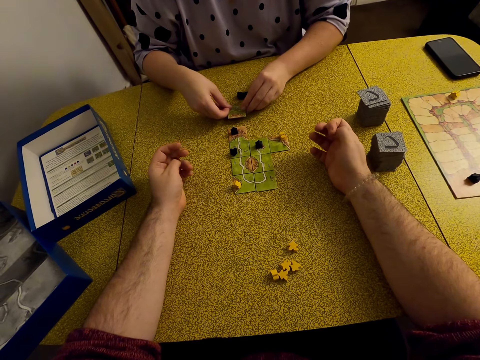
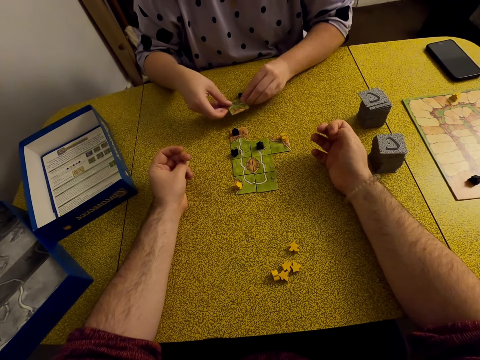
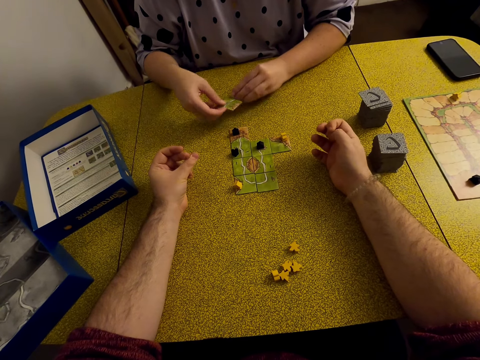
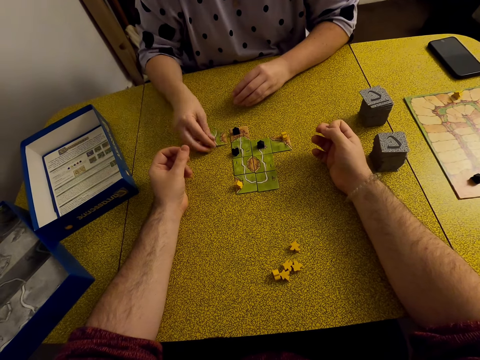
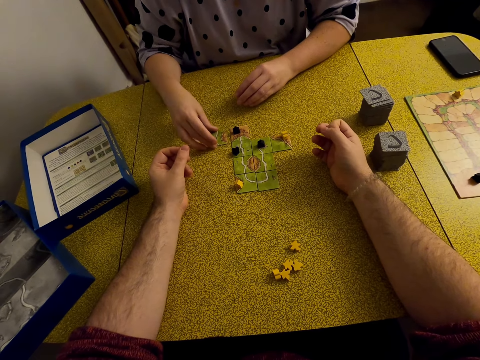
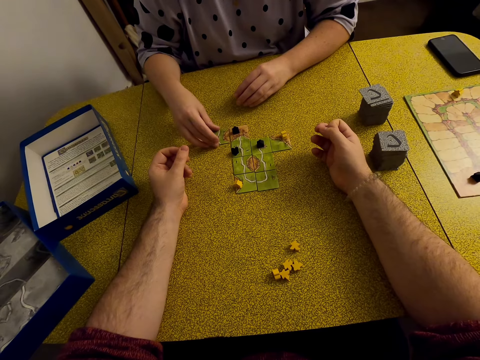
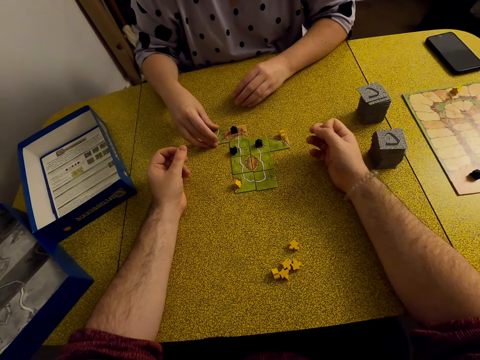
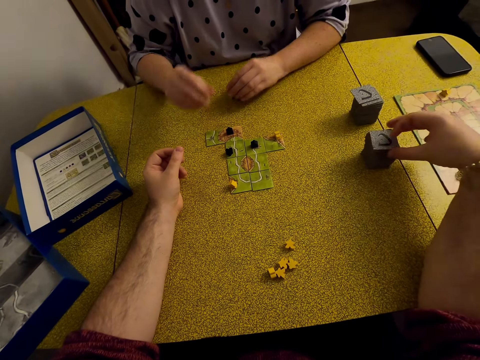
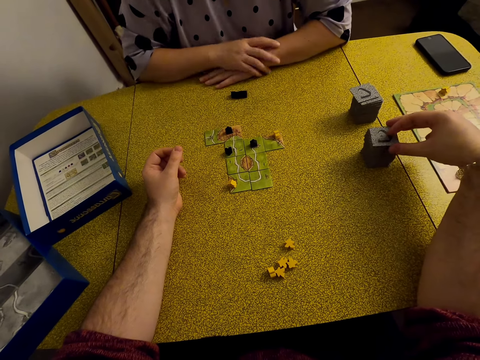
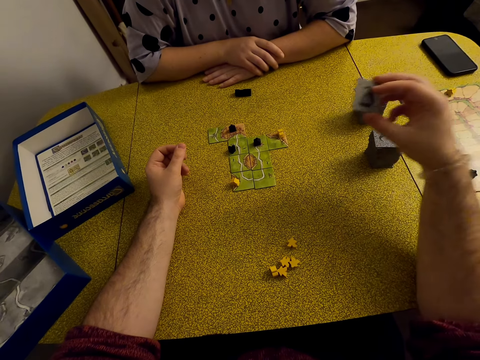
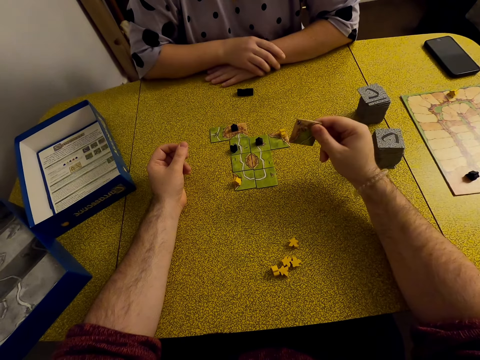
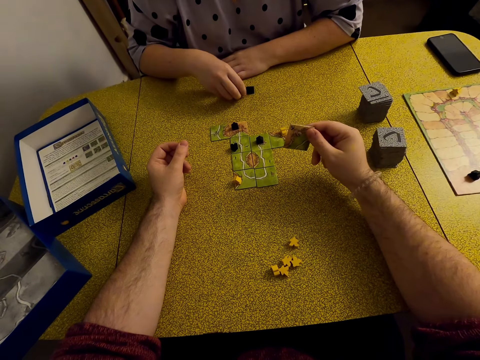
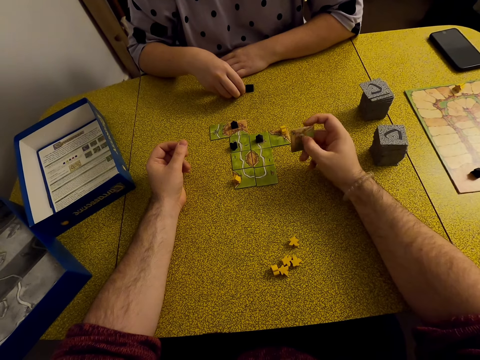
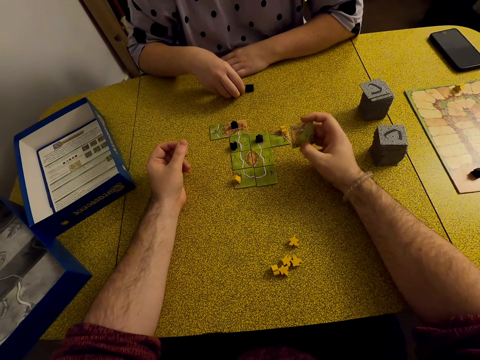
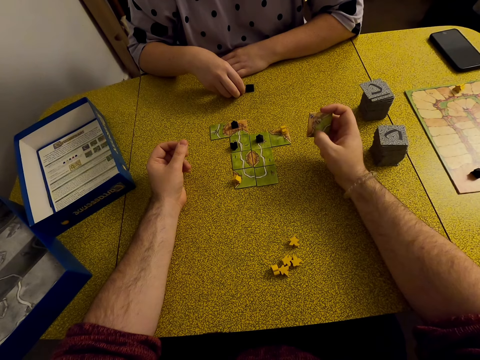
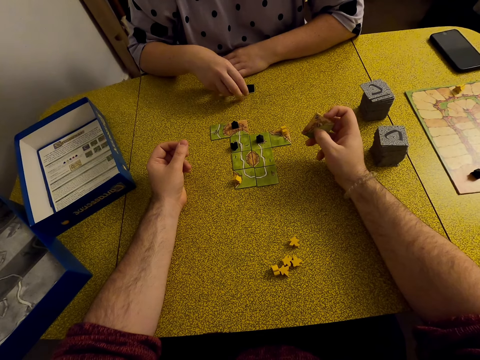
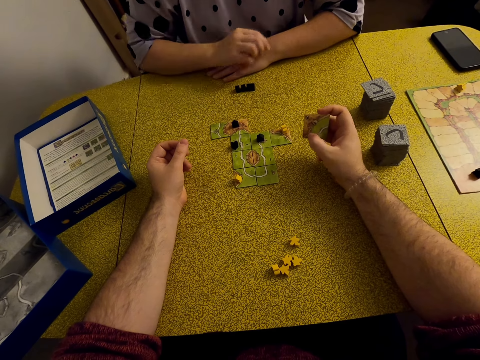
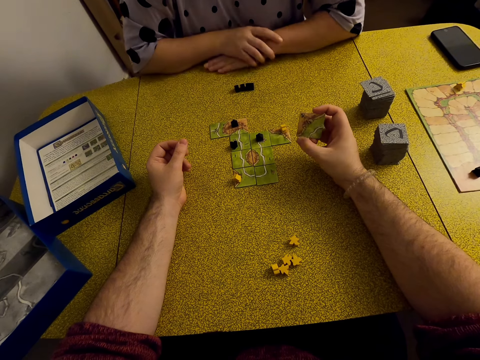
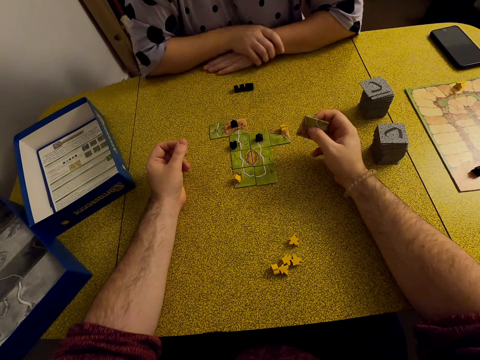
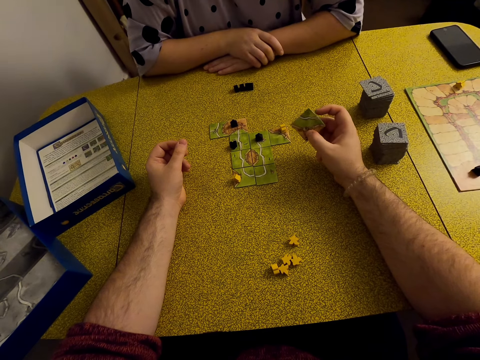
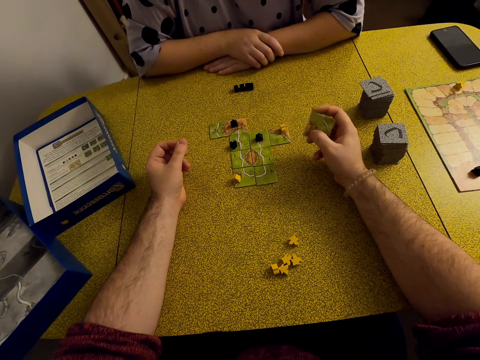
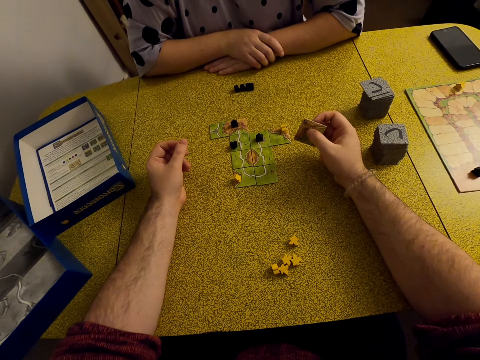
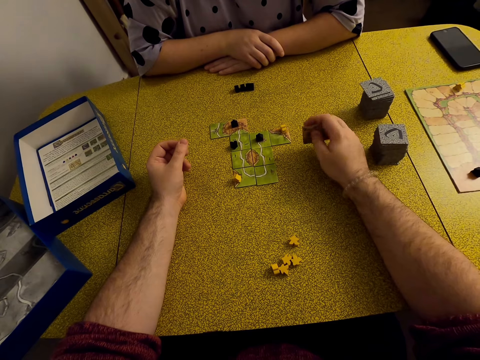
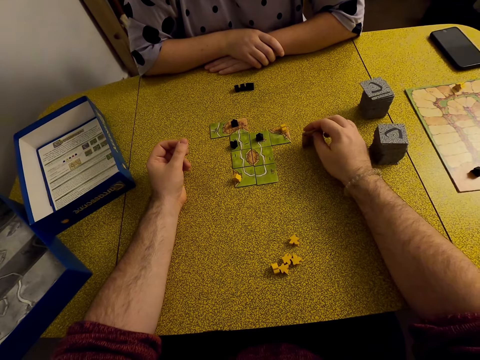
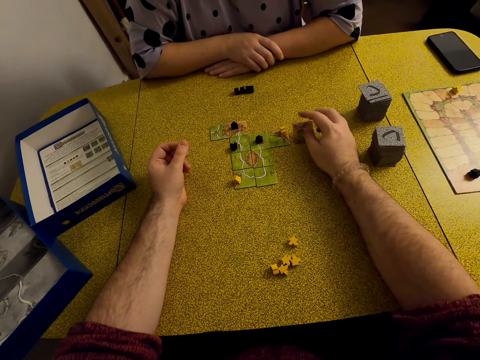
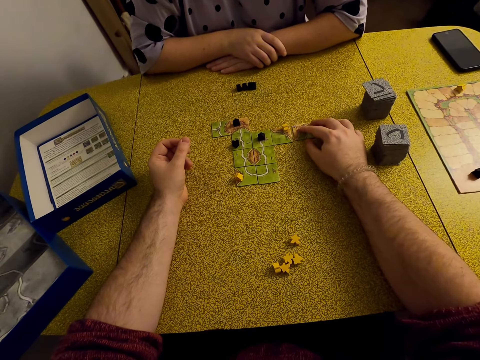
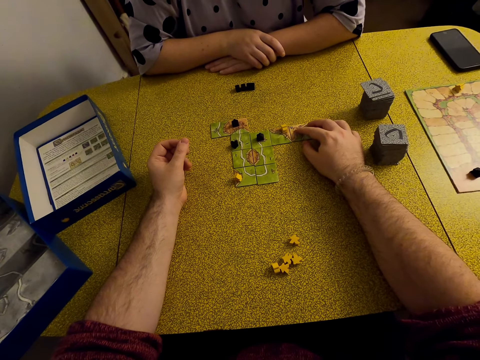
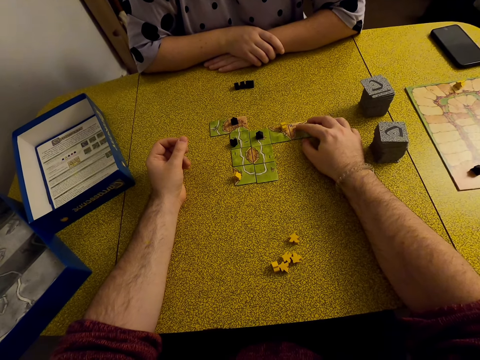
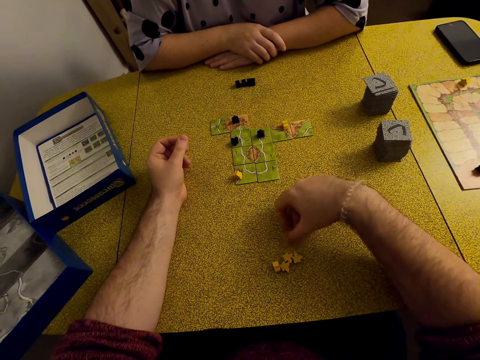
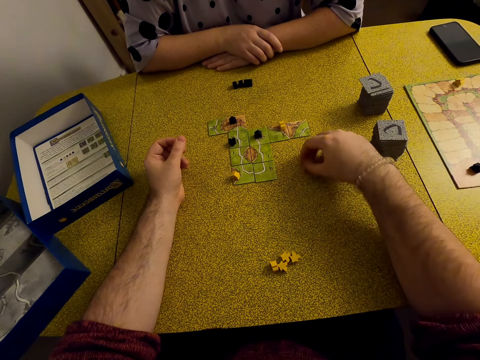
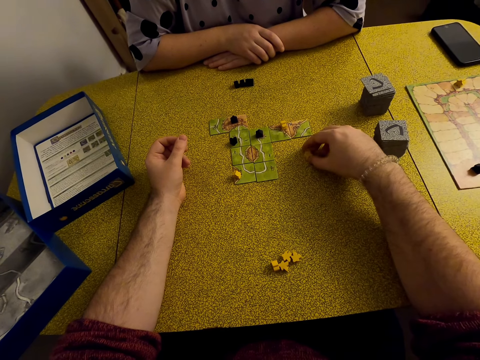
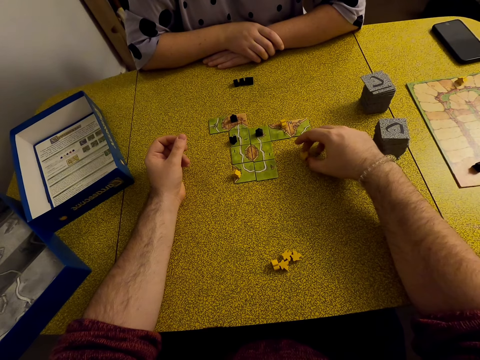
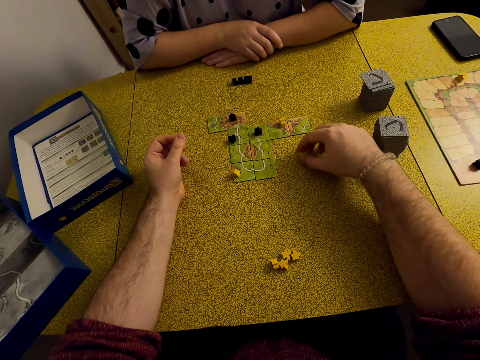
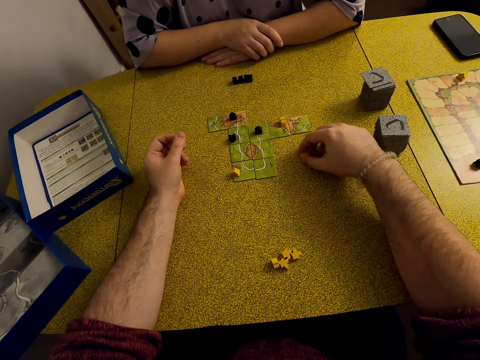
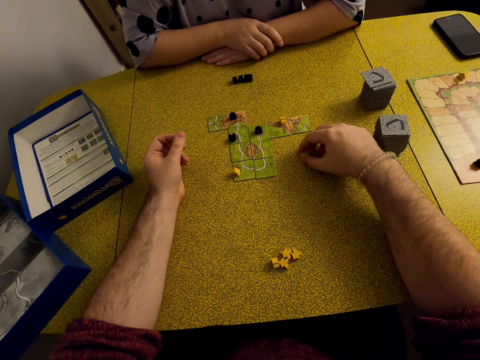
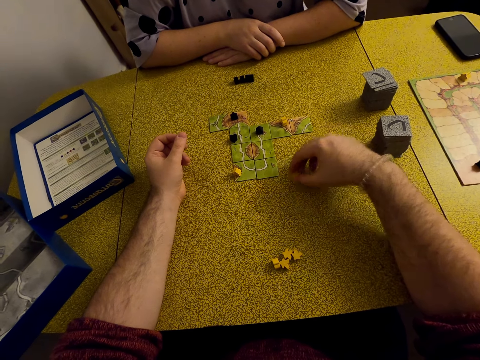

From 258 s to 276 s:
A lady plays the Carcassonne board game with a tile or card. The lady puts the card on the table. The camera wearer picks a tile or card. The lady holds a meeple. The camera wearer holds the tile. They play the Carcassonne board game with the tile. They put the card on the table. They hold a meeple. They move the star.

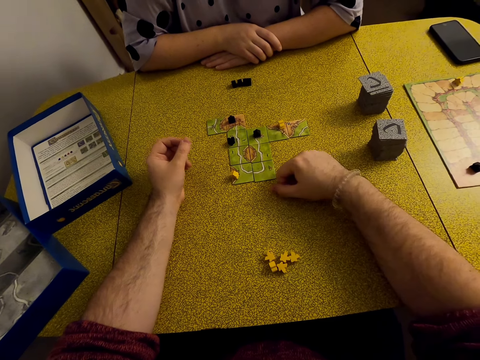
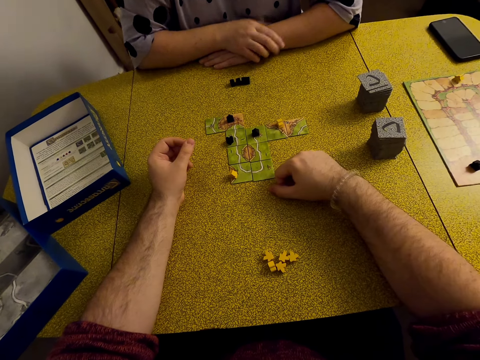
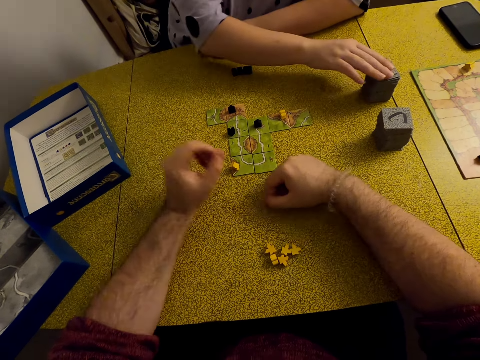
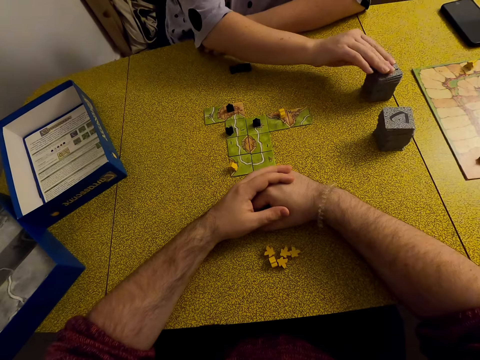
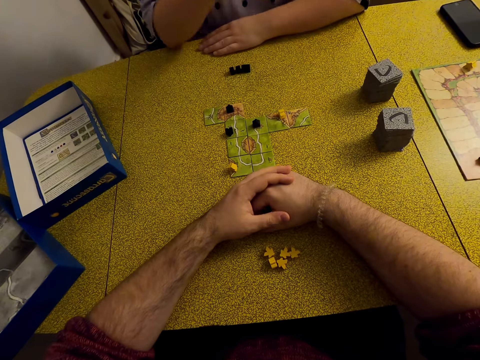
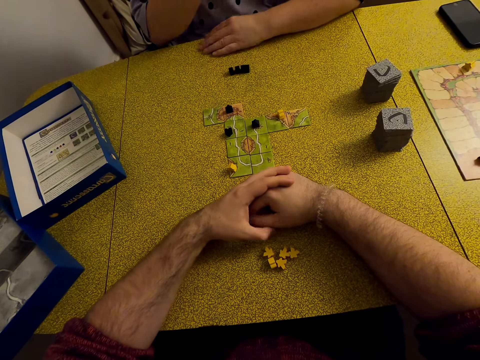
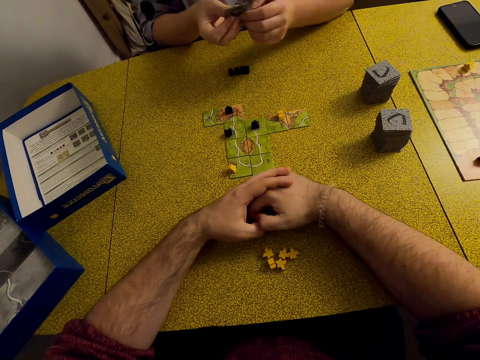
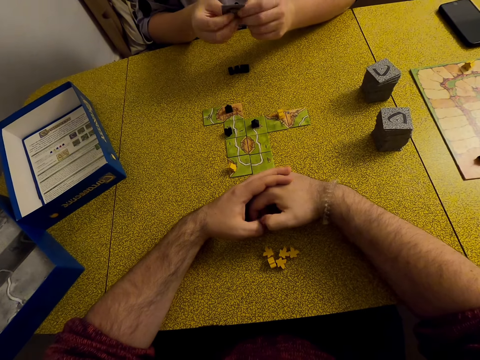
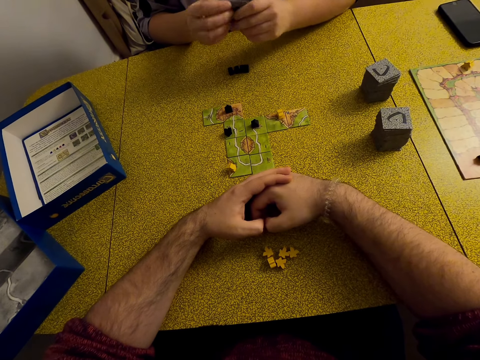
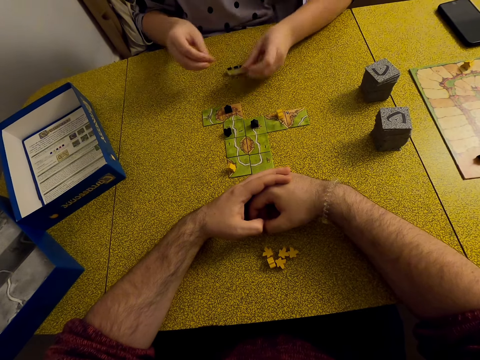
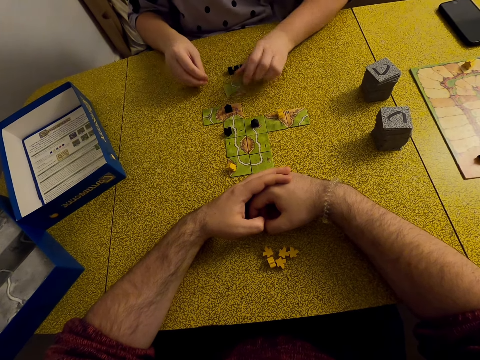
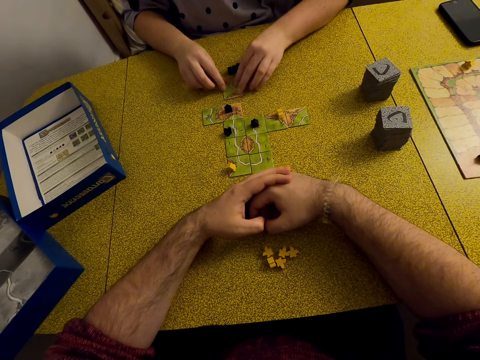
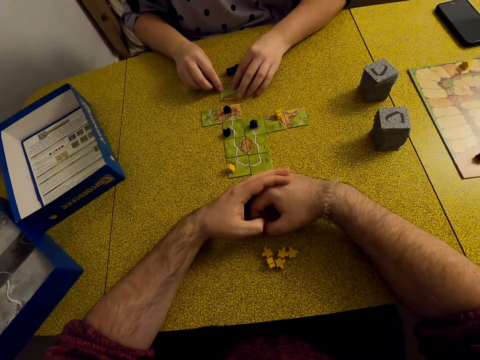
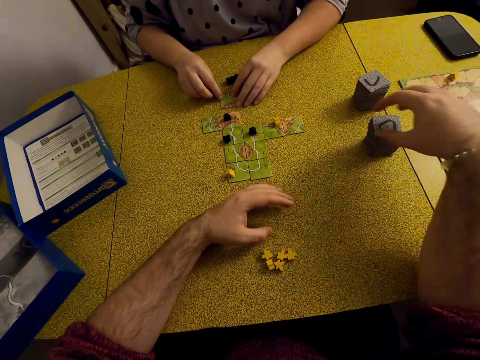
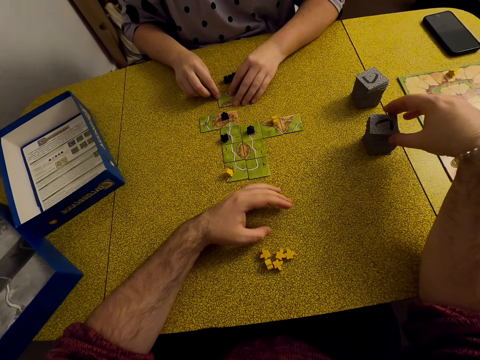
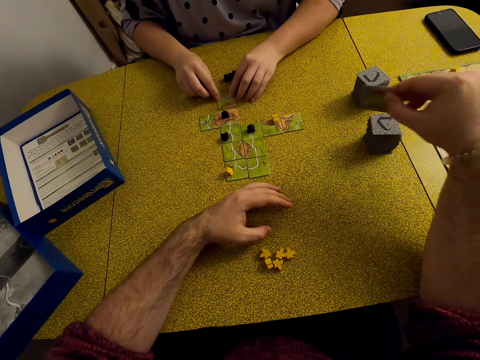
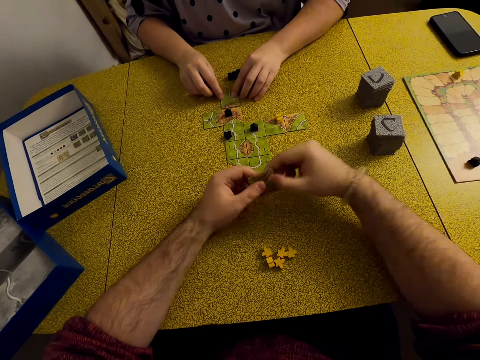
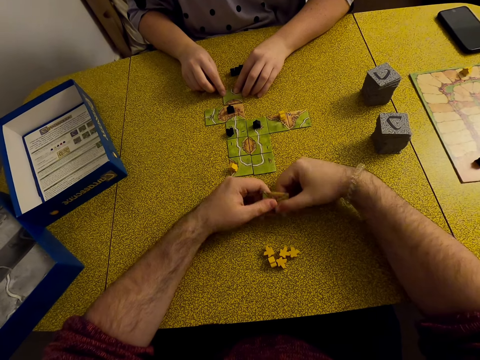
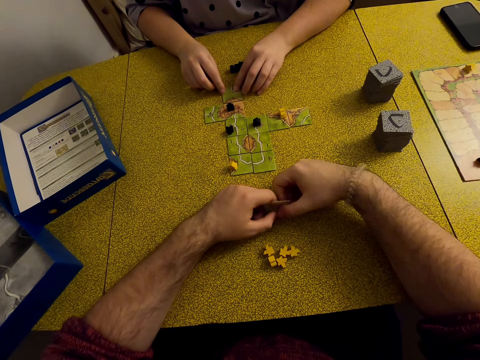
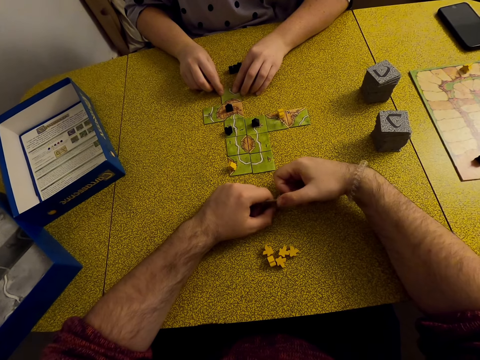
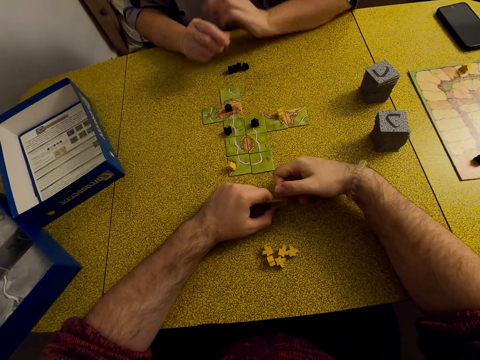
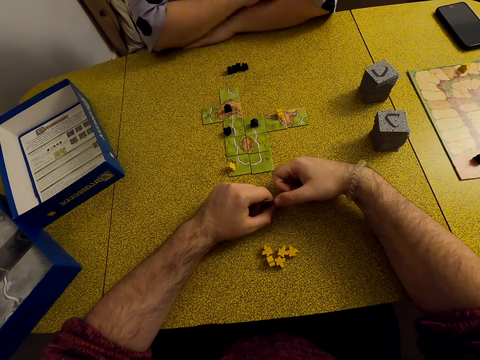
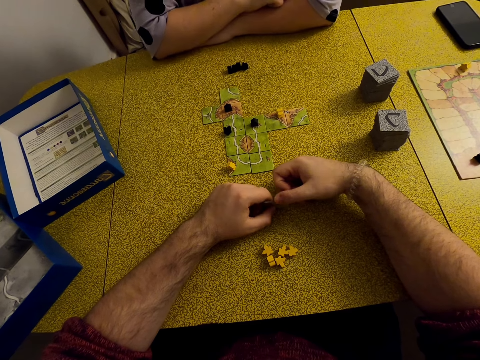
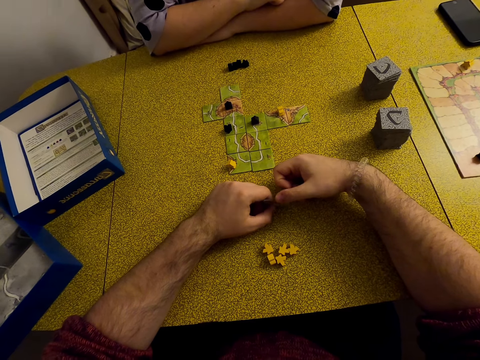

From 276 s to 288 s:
A lady picks a tile or card. The lady holds the tile, plays the Carcassonne board game with the tile, and puts the card on the table. The camera wearer picks a tile. They hold the tile.
